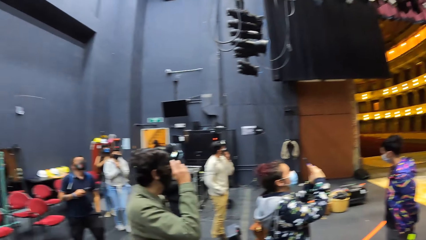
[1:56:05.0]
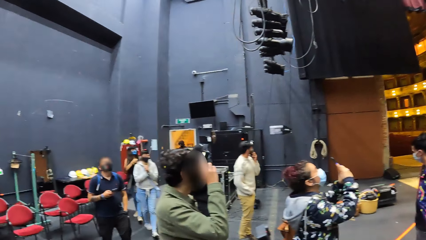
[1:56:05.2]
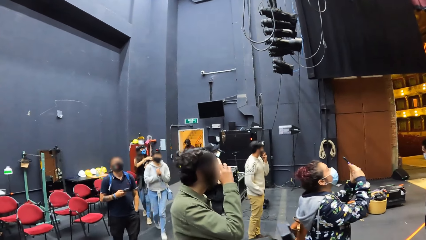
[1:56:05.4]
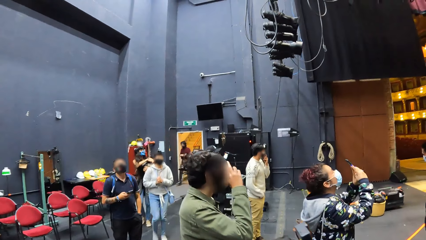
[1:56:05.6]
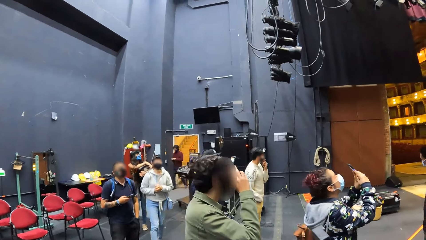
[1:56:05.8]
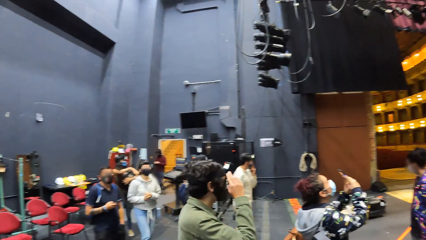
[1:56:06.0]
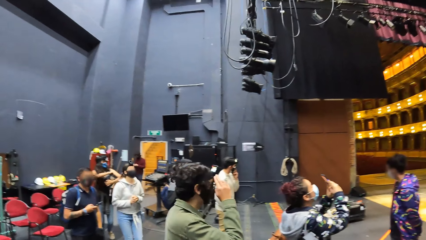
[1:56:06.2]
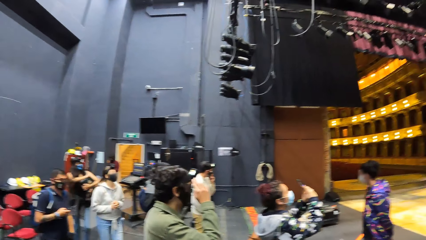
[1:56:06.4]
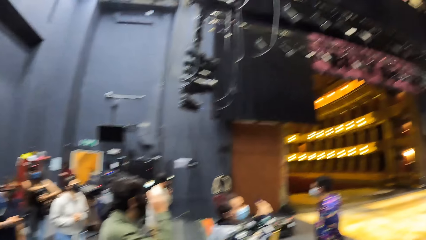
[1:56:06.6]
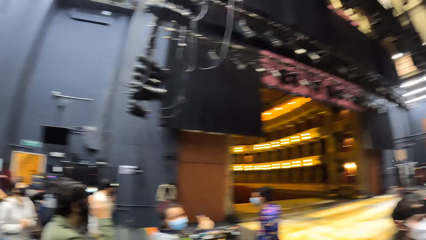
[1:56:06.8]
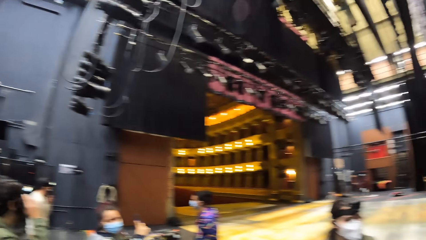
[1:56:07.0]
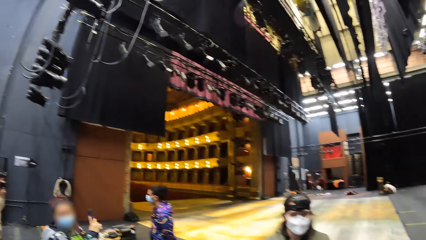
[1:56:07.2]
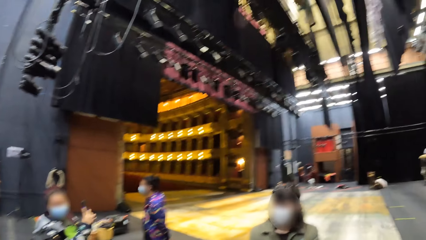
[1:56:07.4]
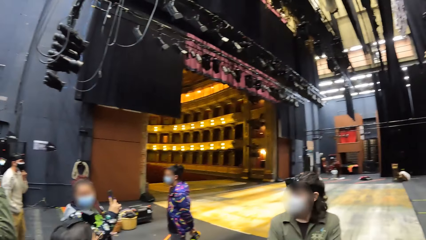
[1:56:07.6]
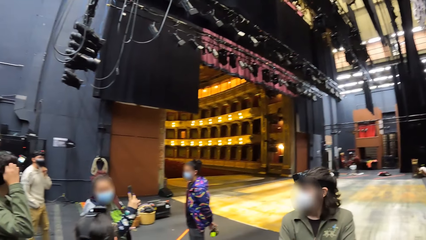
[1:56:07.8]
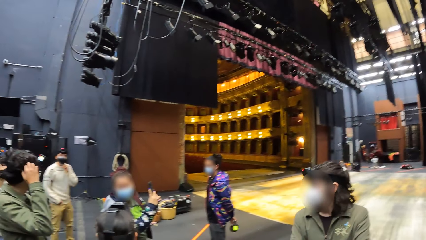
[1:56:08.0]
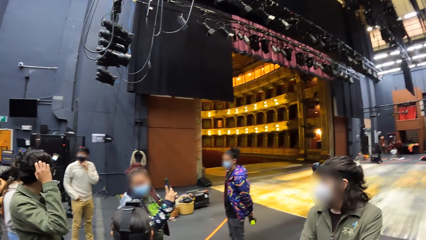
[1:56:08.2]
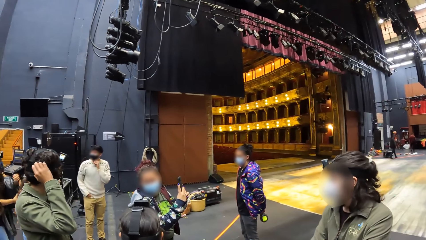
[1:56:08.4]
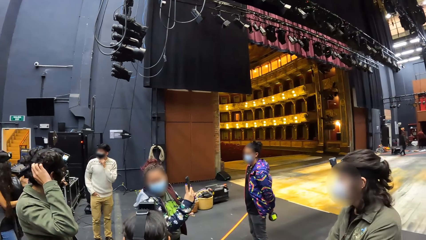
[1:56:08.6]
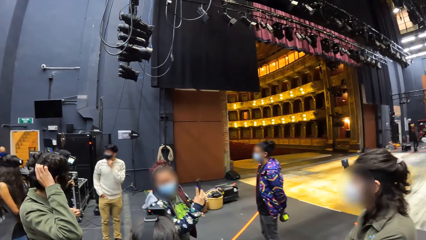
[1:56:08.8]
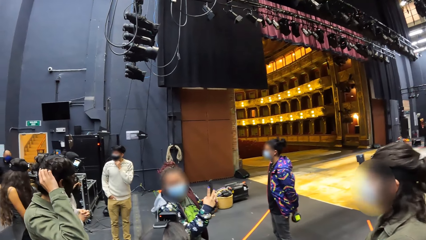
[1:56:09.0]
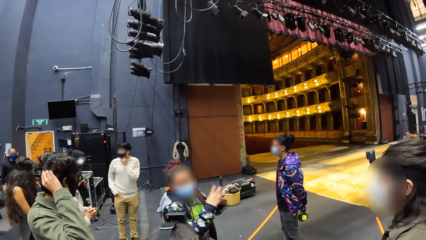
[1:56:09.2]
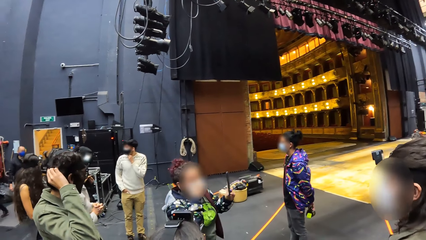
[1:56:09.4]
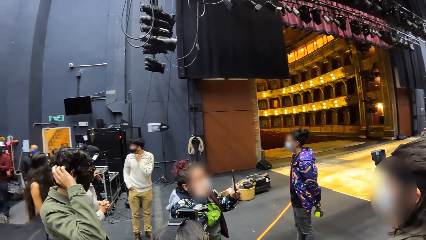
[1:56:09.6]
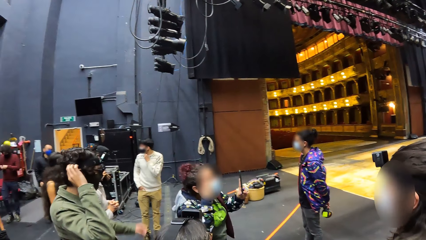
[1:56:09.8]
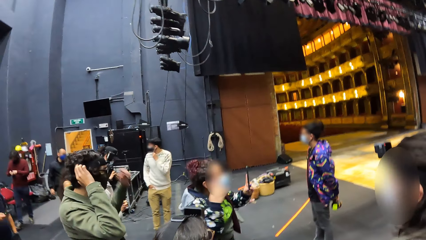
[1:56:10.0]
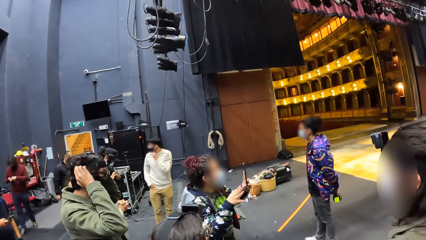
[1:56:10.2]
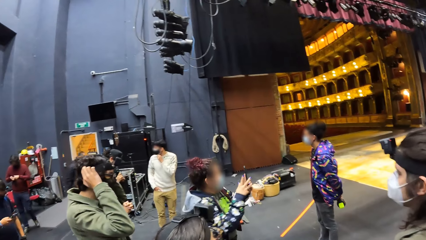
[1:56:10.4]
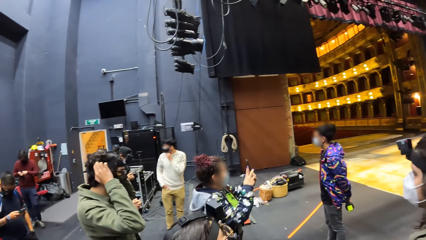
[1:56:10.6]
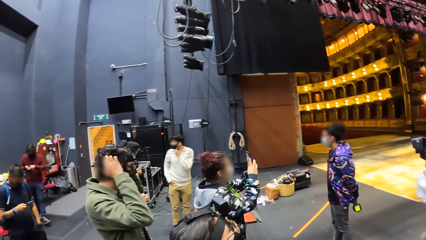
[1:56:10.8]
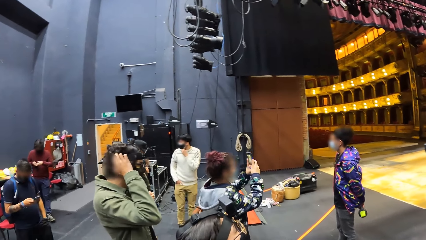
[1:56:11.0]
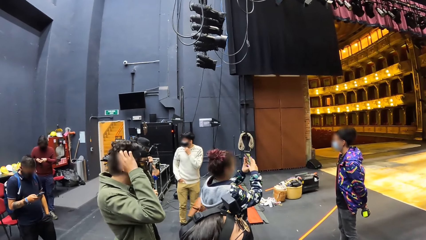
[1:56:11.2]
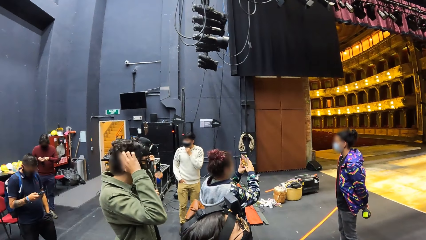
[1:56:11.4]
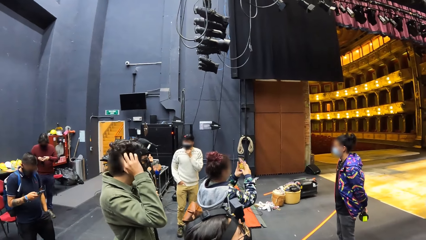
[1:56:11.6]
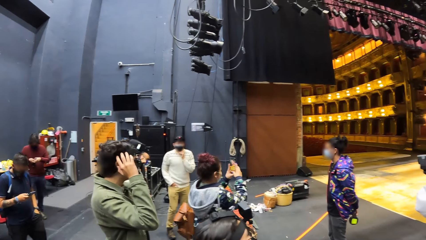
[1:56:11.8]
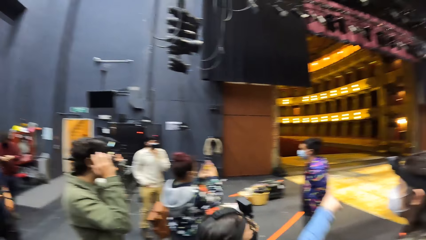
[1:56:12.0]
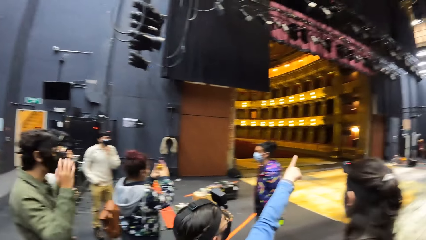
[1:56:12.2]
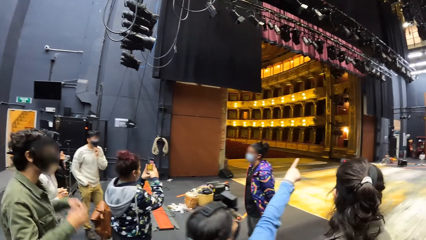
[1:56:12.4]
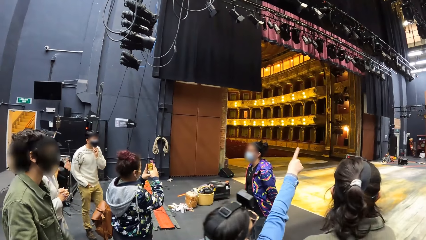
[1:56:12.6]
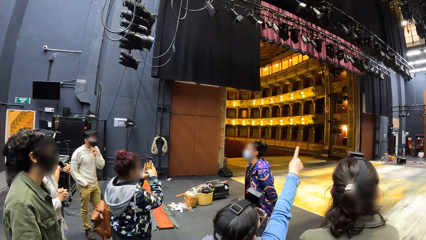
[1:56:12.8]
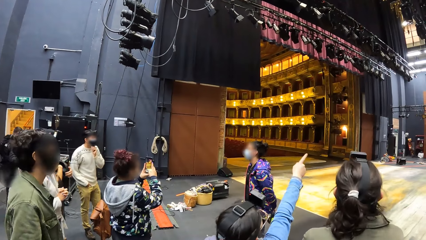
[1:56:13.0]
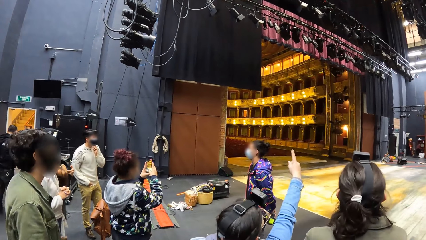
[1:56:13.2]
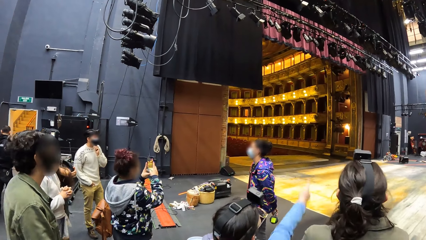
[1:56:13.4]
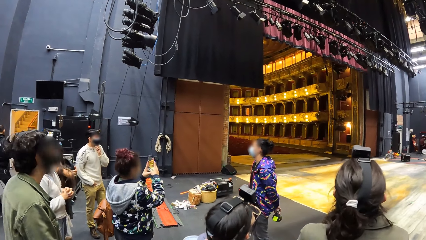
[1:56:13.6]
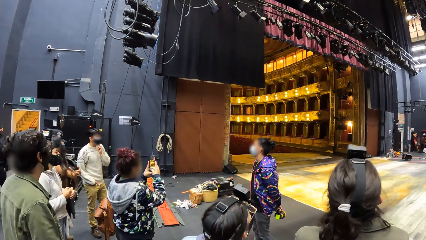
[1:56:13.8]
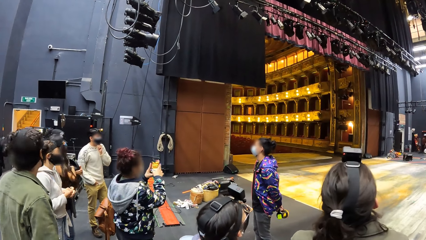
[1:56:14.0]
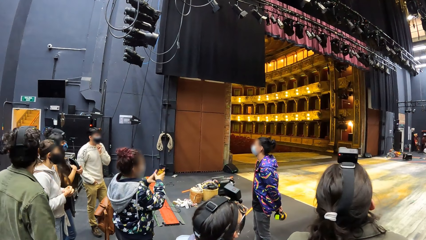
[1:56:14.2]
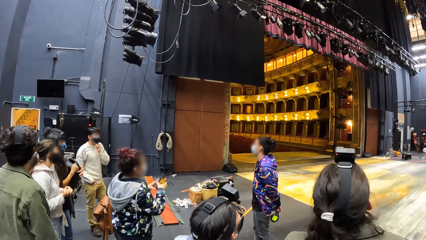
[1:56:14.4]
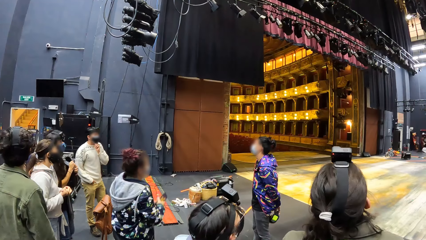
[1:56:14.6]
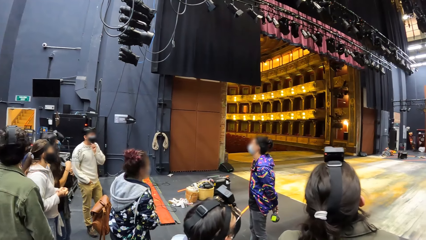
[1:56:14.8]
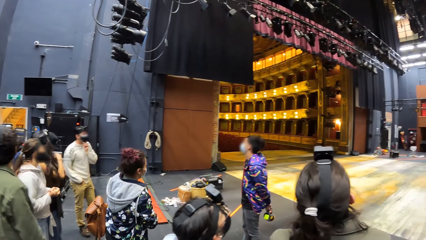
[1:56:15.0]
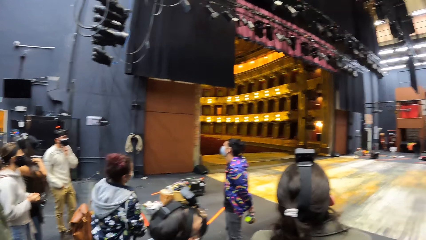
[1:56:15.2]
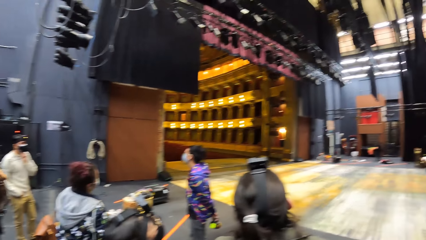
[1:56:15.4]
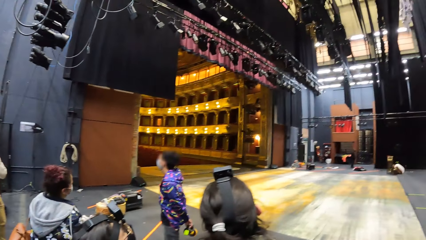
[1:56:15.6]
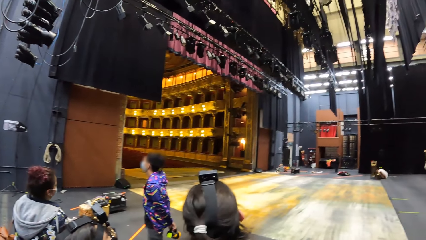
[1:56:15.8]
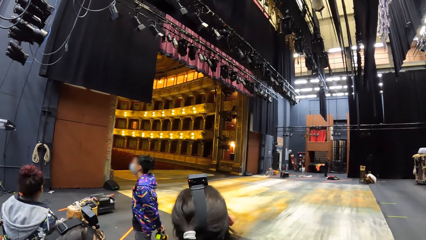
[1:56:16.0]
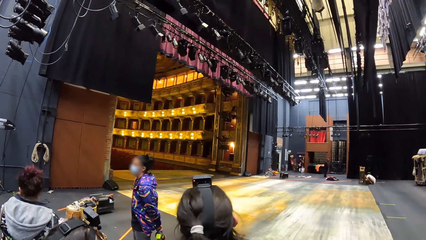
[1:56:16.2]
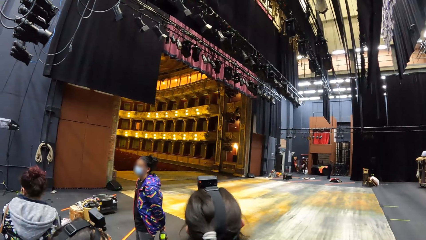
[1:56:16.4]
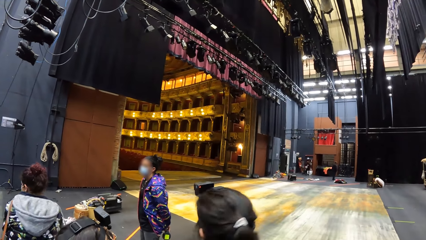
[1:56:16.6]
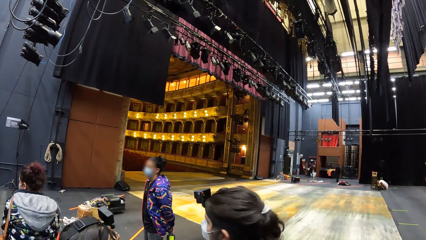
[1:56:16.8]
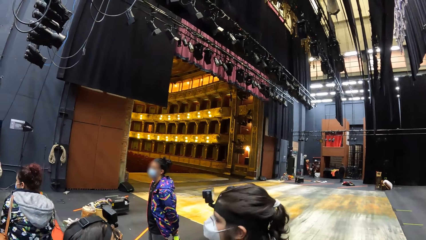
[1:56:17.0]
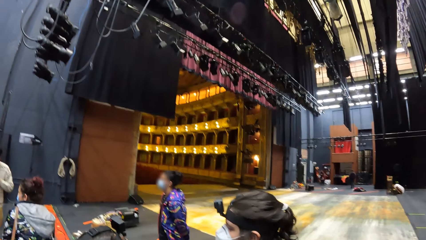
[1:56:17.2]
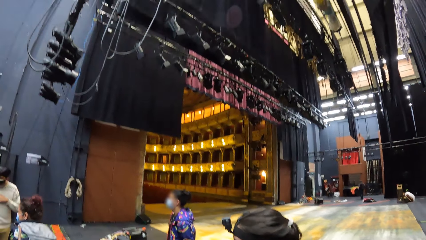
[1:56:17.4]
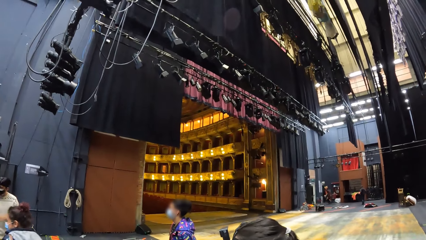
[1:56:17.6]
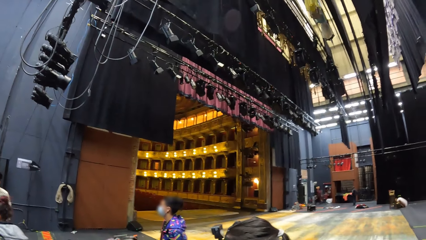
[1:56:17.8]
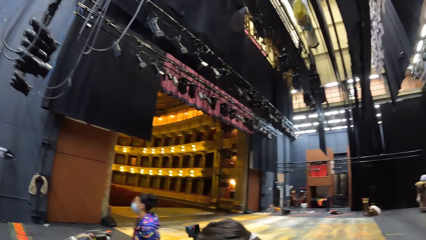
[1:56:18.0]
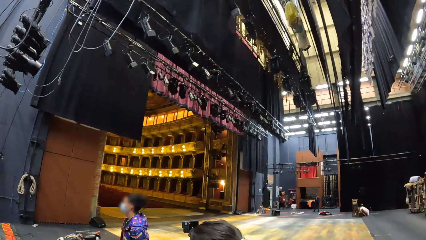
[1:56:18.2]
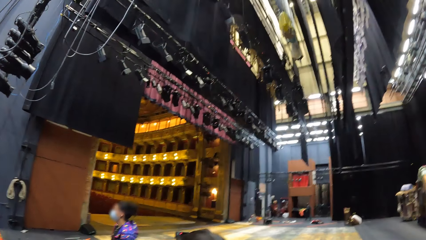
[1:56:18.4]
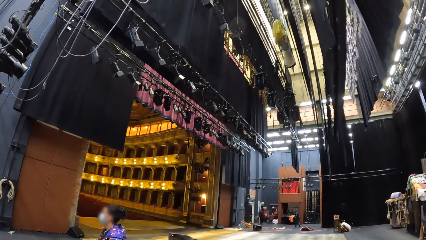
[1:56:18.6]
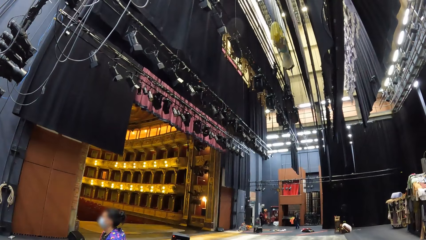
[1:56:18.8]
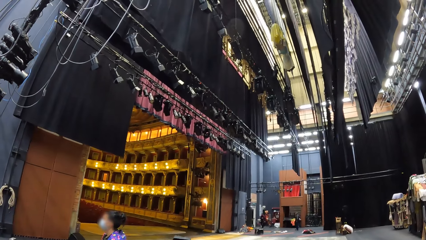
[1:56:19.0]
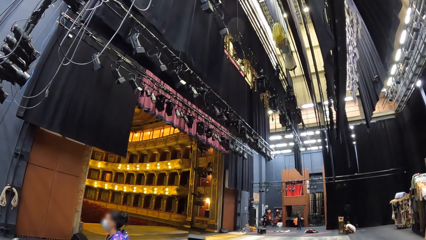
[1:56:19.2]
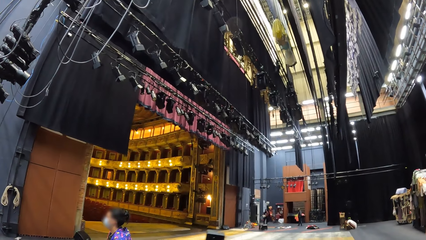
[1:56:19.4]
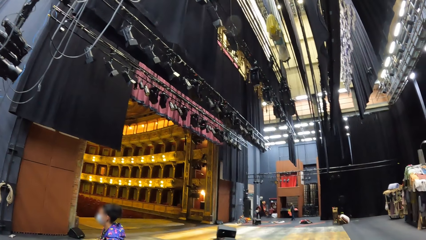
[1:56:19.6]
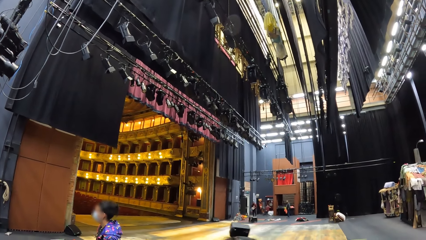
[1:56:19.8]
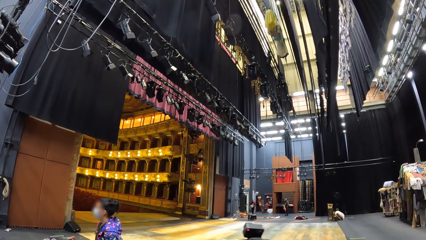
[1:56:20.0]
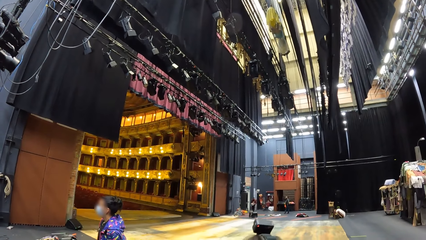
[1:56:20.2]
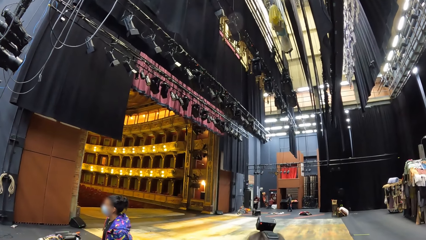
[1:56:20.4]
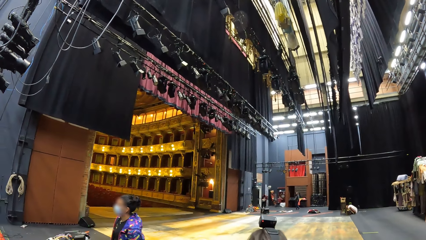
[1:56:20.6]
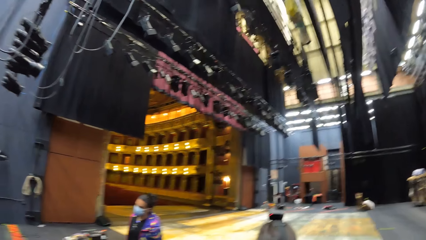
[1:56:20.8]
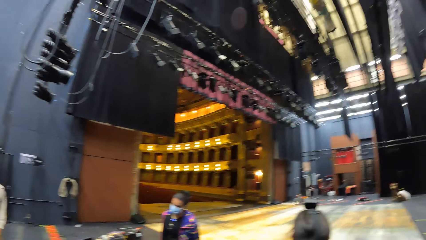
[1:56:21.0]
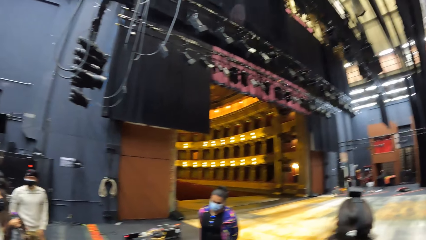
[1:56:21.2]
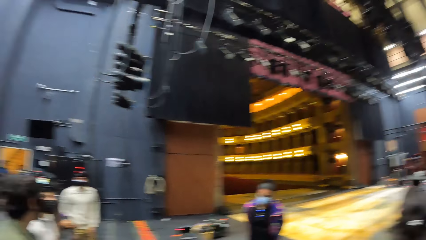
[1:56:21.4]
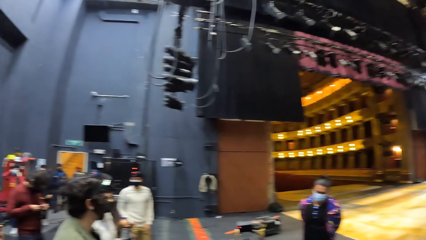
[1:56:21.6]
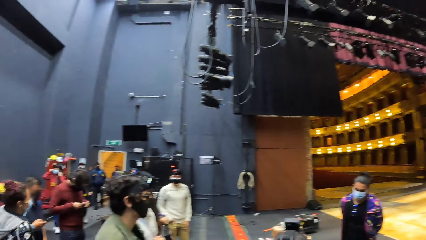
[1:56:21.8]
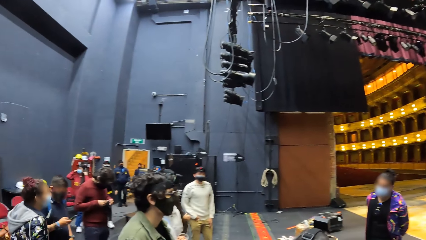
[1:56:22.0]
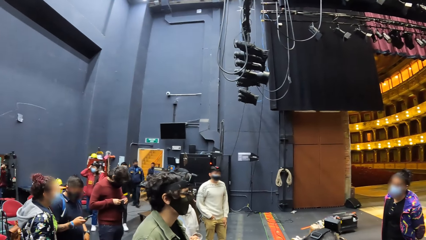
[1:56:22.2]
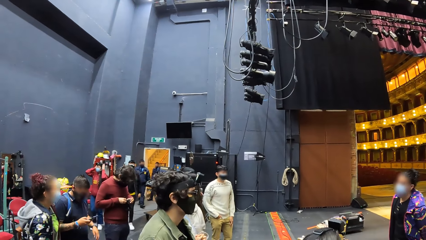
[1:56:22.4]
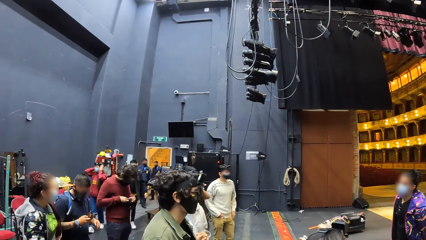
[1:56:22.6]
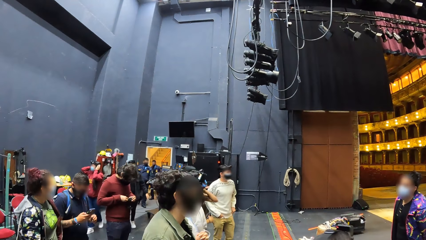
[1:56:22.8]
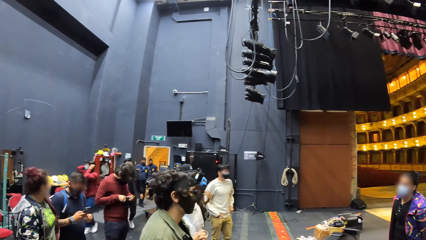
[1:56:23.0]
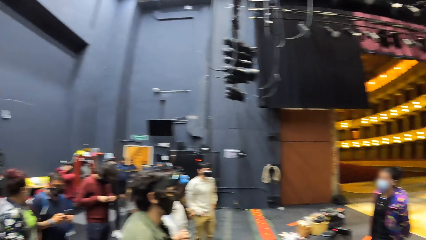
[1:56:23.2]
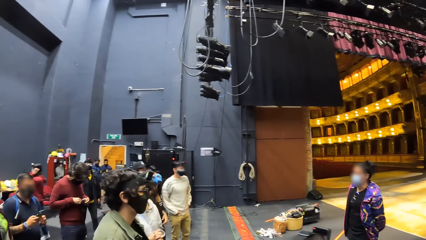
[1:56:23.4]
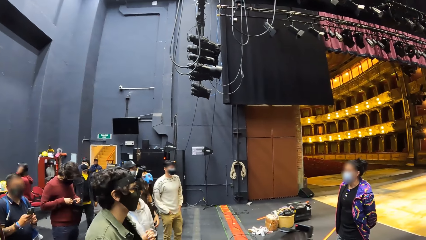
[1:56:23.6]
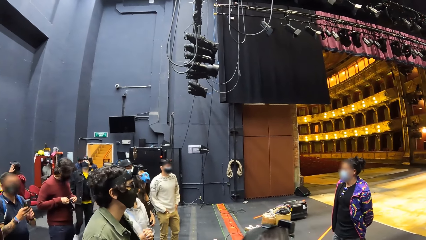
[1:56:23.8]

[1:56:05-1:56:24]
The camera wearer looks forward. They look left. A person operates a phone. The camera wearer looks around. They look forward. They look left.
